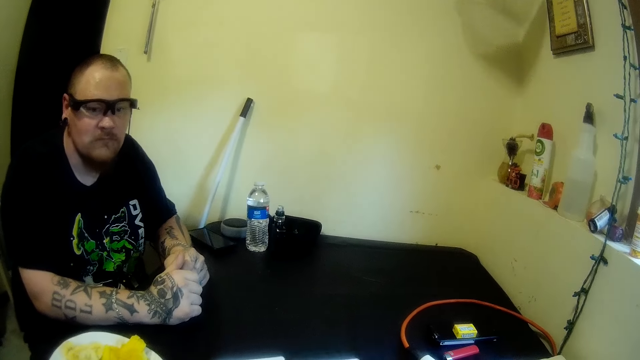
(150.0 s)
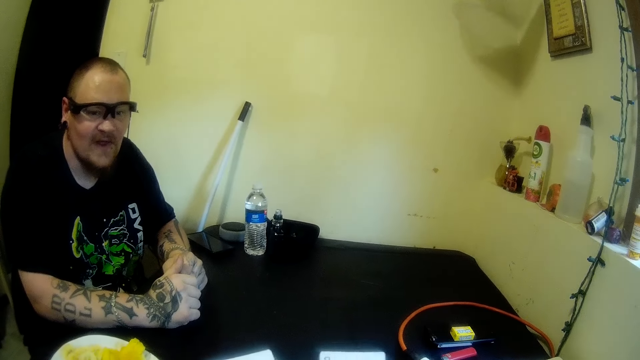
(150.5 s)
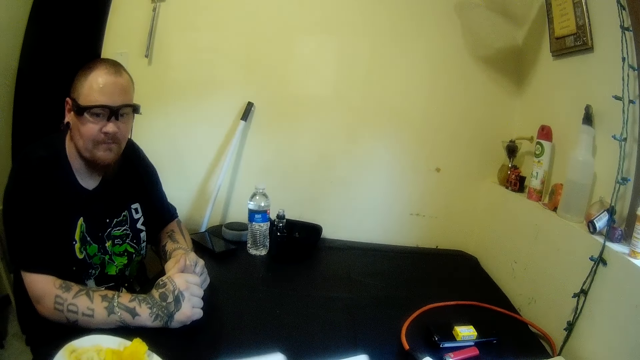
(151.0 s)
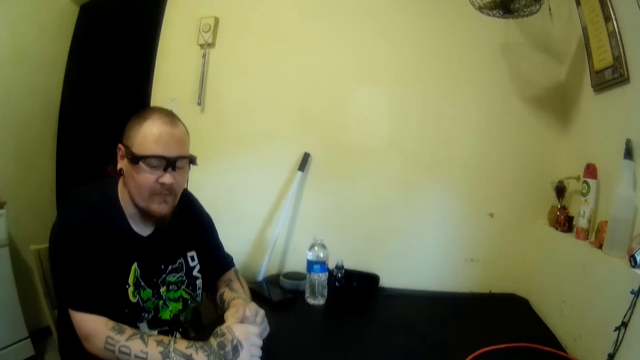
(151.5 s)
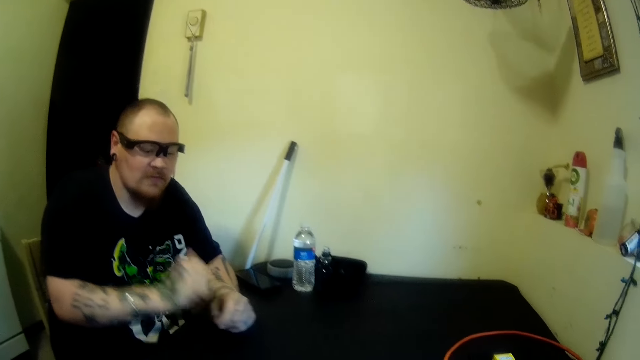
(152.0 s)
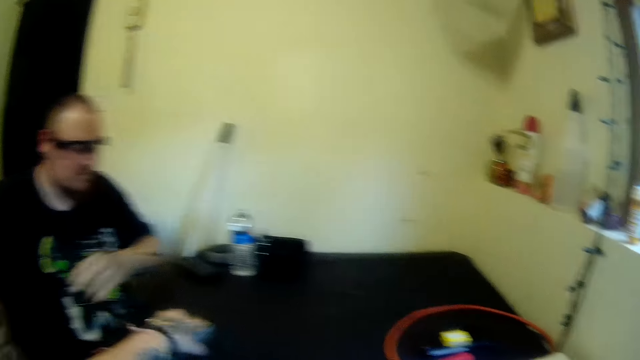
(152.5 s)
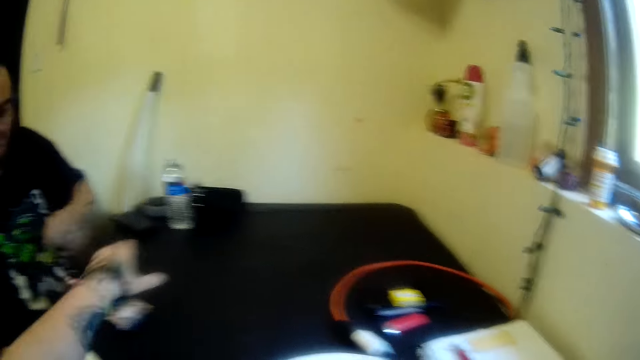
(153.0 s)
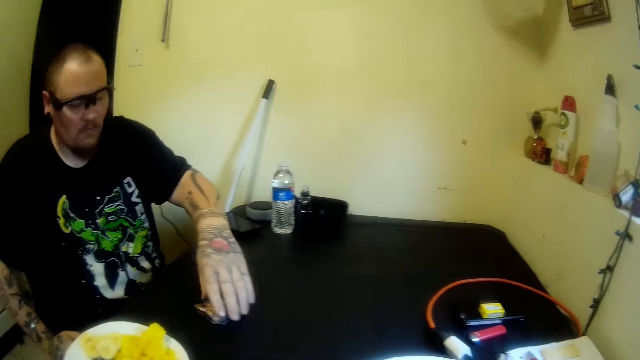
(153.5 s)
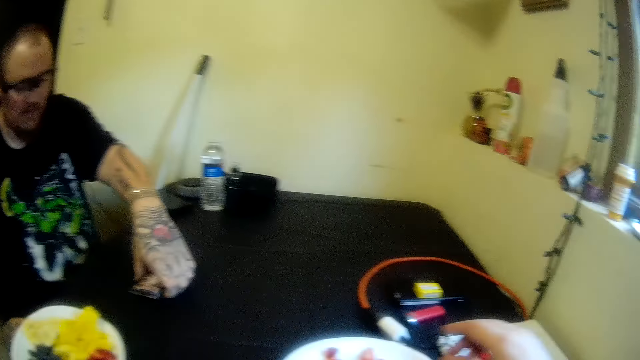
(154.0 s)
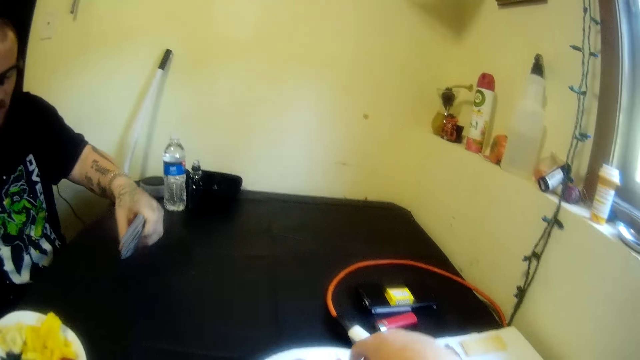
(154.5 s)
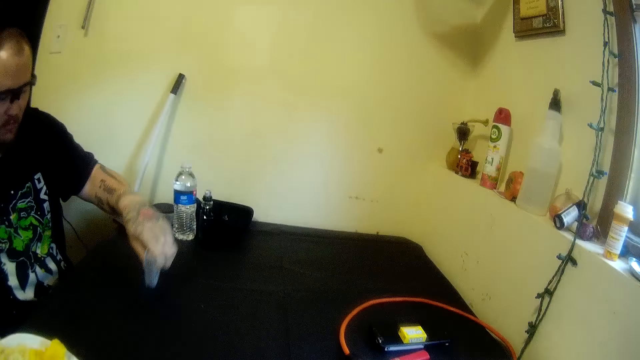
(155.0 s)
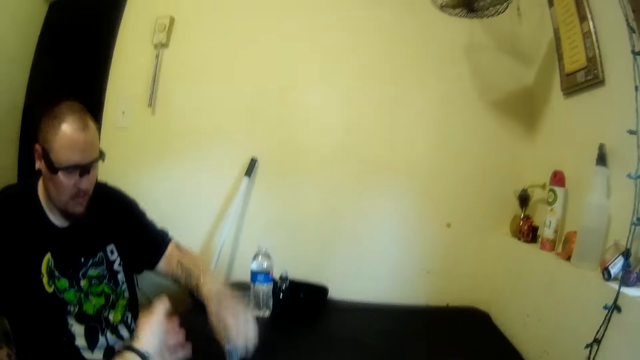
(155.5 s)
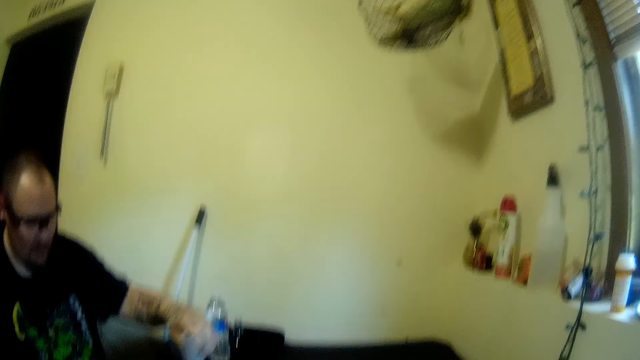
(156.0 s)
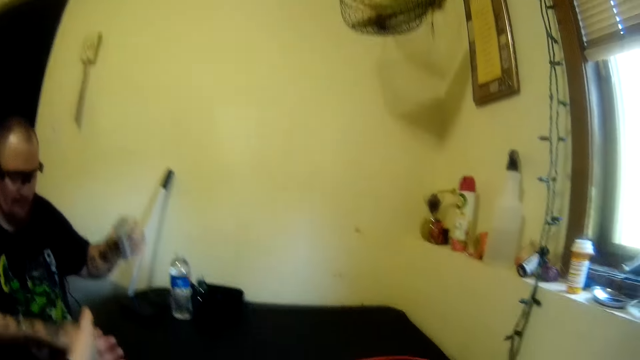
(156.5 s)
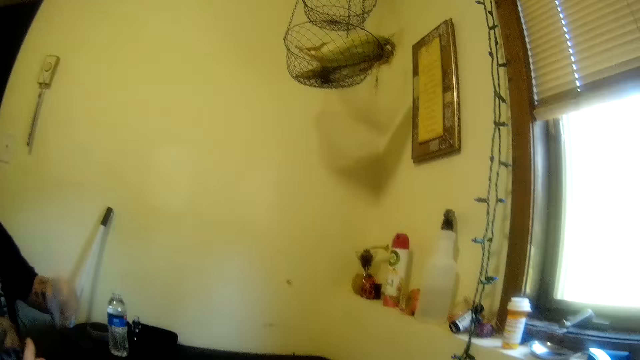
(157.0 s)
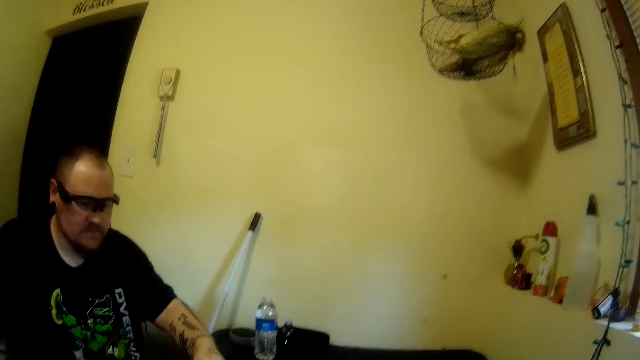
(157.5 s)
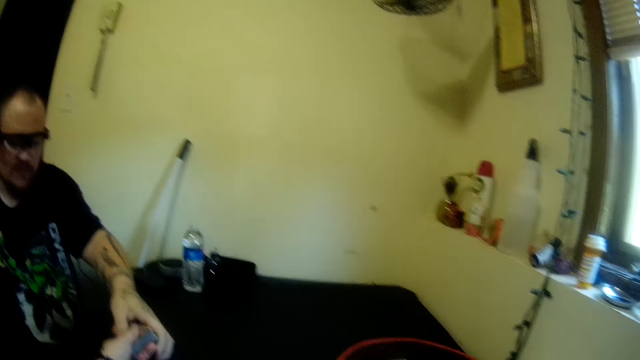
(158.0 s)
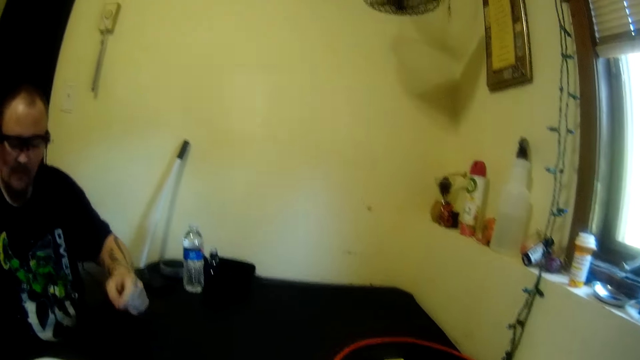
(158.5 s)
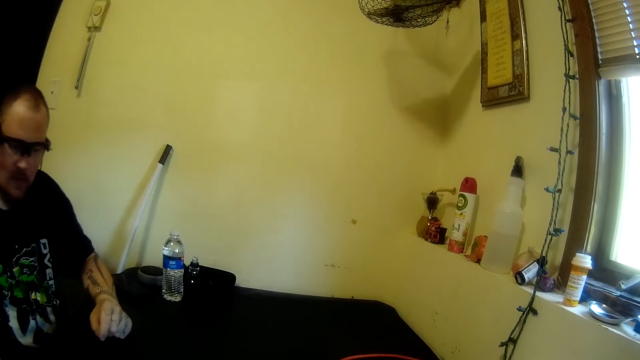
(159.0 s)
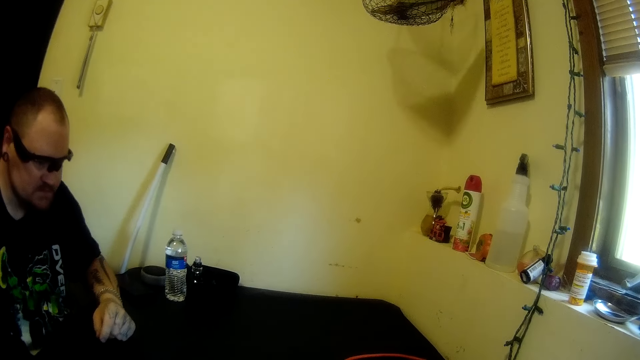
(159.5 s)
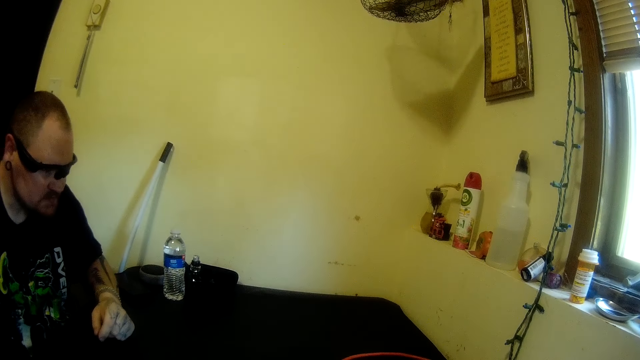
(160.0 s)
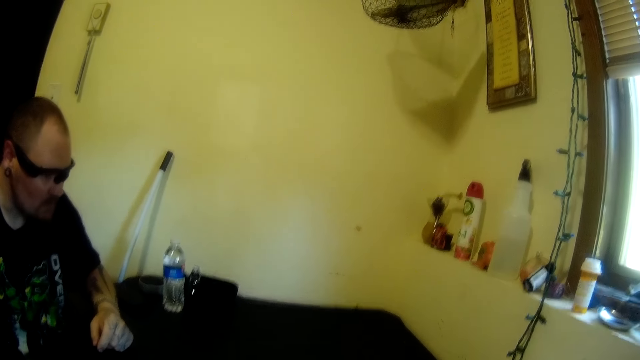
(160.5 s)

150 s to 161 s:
The camera wearer drops some cards on the table with her left hand. A man picks the cards from the table with his left hand. The man hits the table with the cards in his left hand. The camera wearer stretches his hand towards the man. The man wipes the table. The camera wearer collects the cards from the man with her left hand.

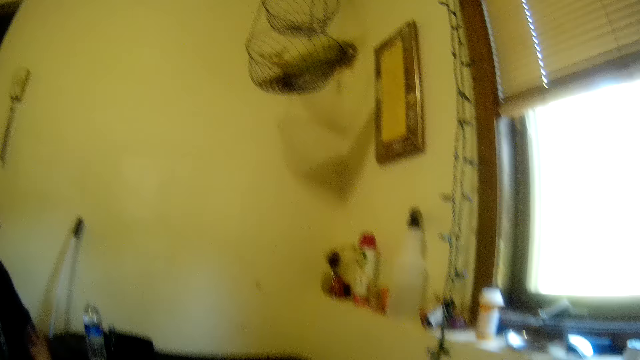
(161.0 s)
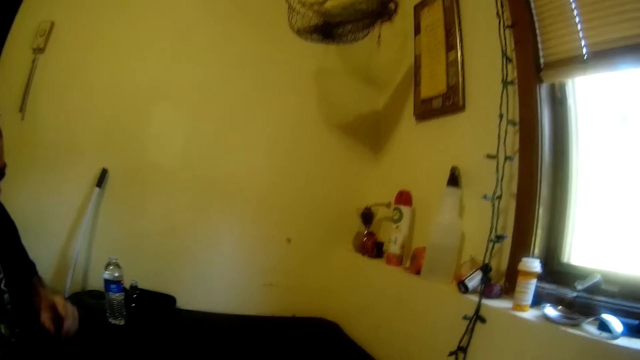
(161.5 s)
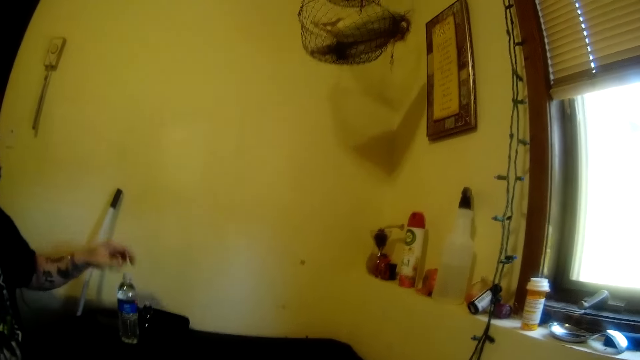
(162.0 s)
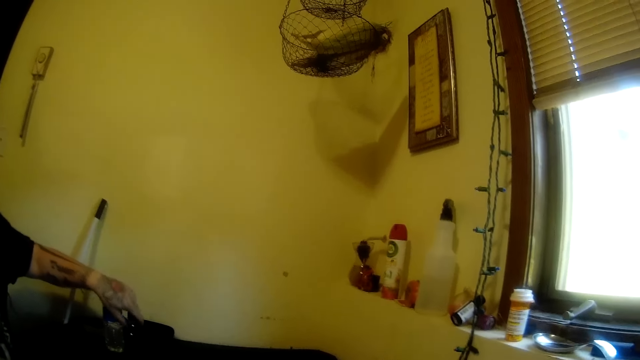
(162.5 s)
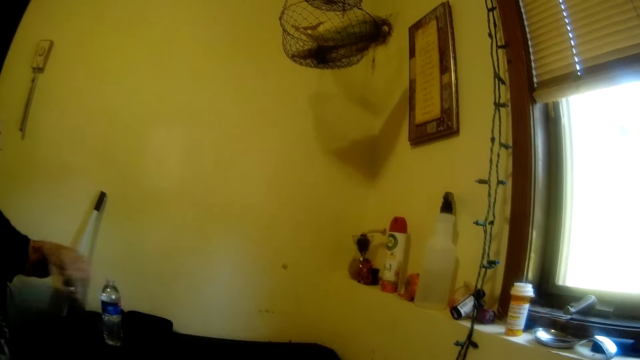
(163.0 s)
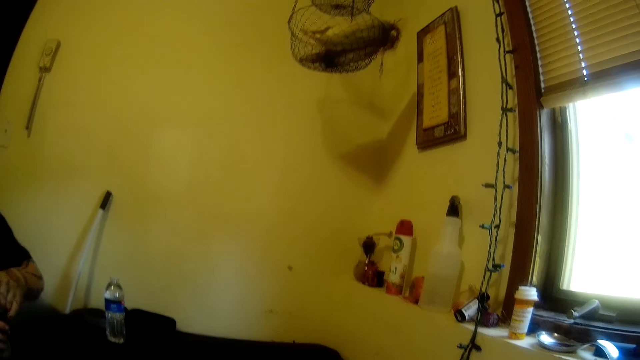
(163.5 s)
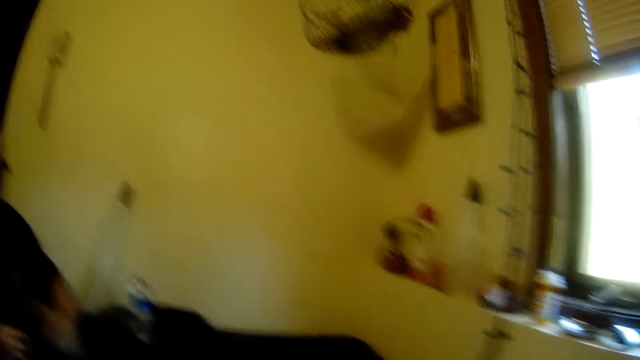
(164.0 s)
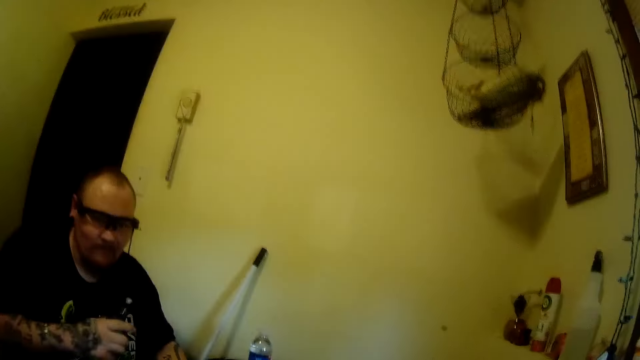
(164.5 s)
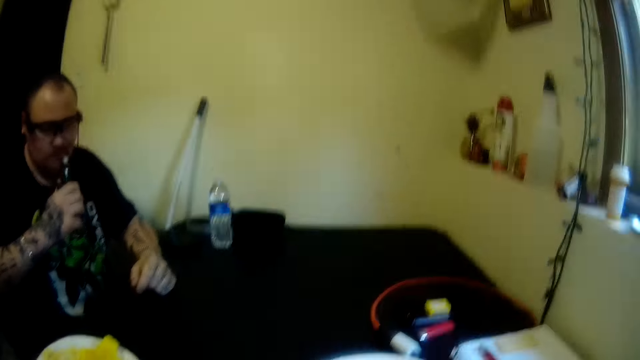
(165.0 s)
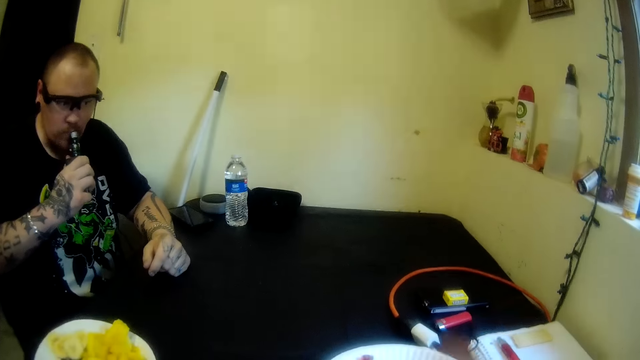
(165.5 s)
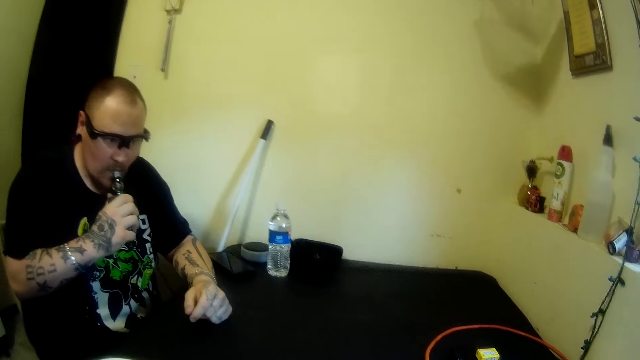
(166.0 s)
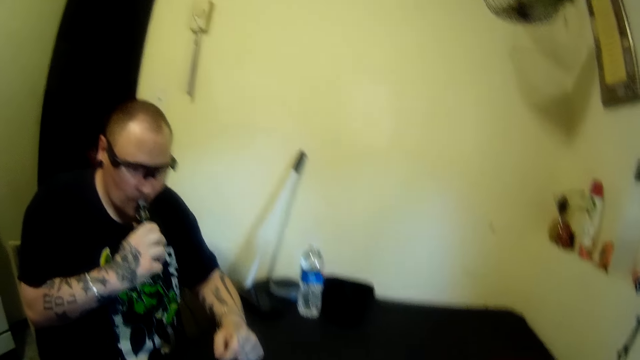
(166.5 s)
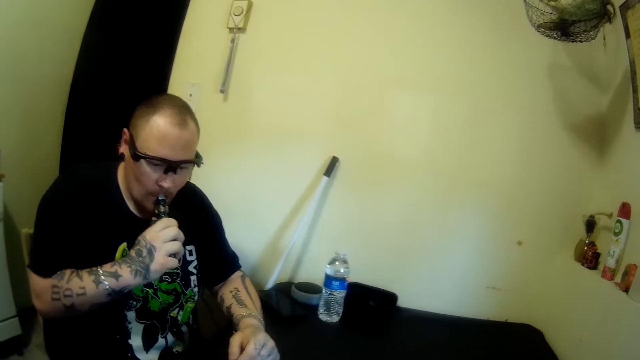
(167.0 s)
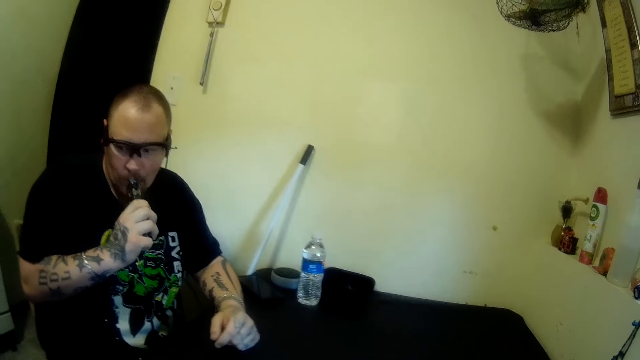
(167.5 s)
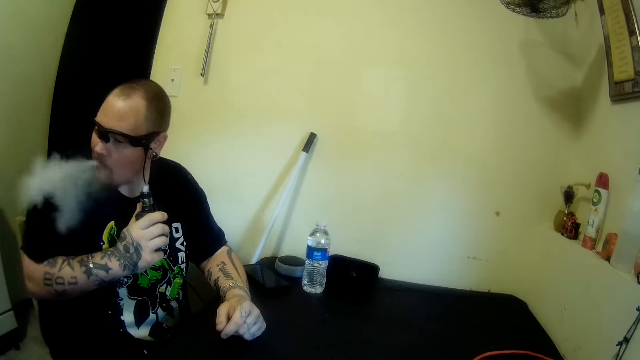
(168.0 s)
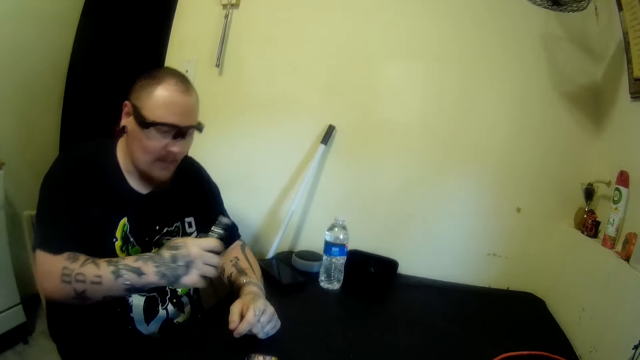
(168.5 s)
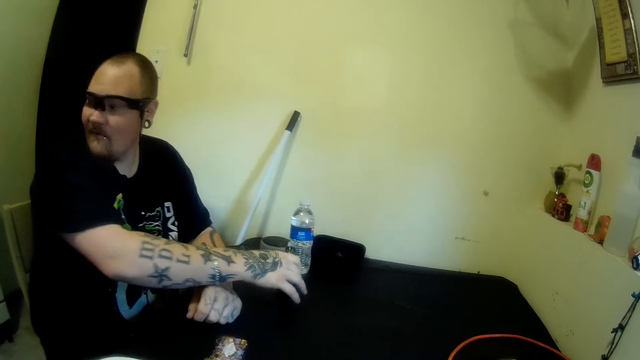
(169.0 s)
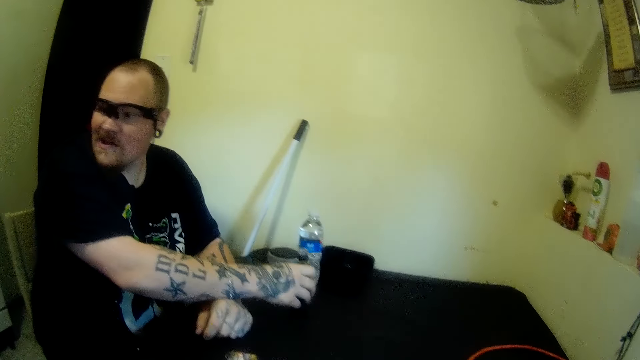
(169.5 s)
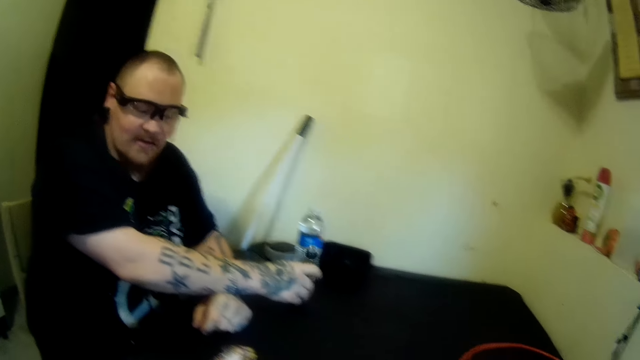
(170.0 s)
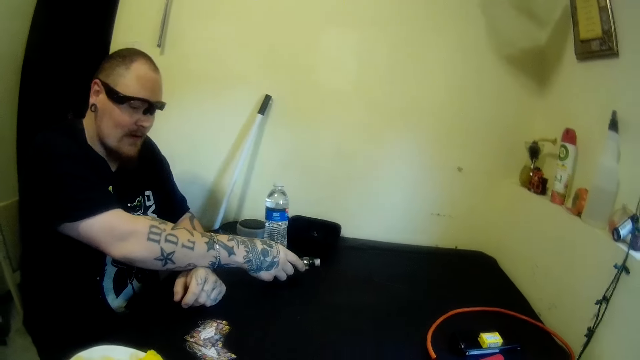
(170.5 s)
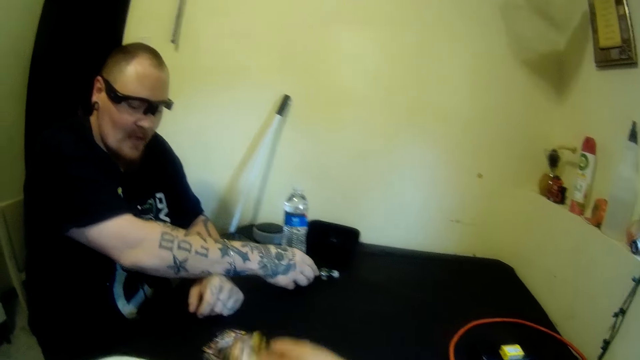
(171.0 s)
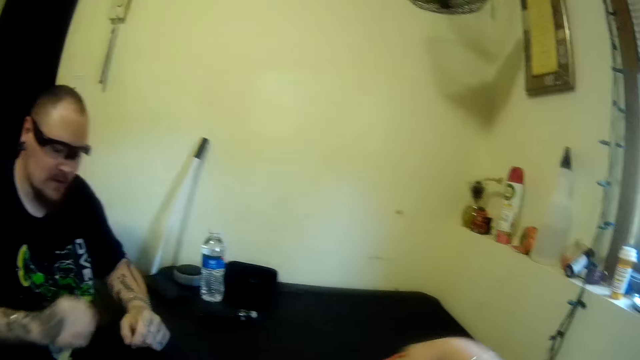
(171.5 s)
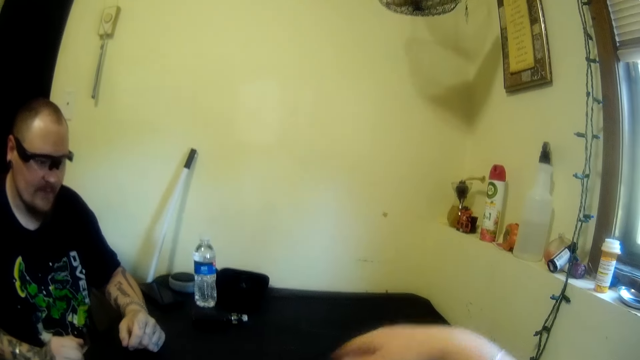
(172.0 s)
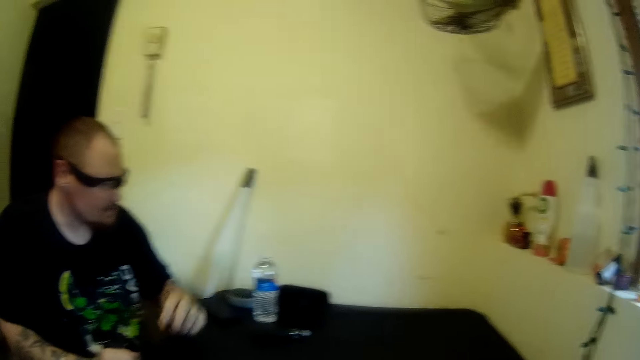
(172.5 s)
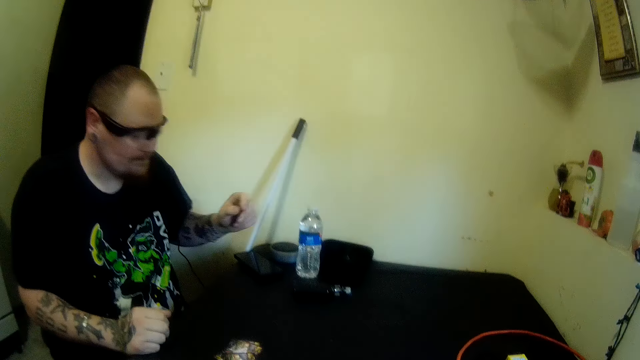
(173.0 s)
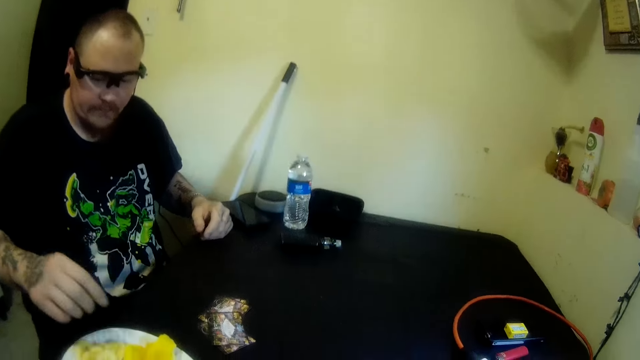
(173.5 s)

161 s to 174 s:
A man picks the tobacco or vape from the table with his left hand. The man passes the tobacco from his left hand to his right hand. The man holds the vape with the other hand. The man smokes the tobacco. The man drops the tobacco on the table with his right hand. The camera wearer puts the cards on the table.
